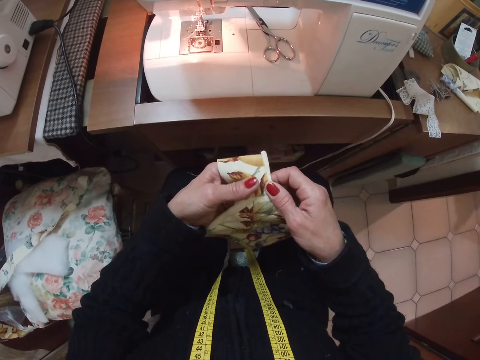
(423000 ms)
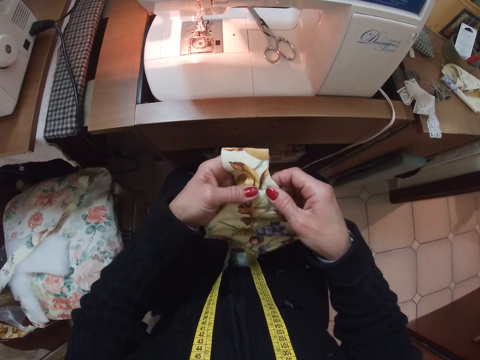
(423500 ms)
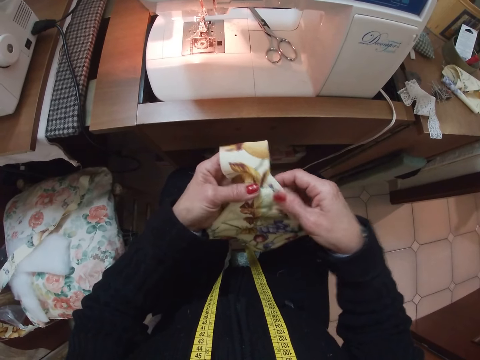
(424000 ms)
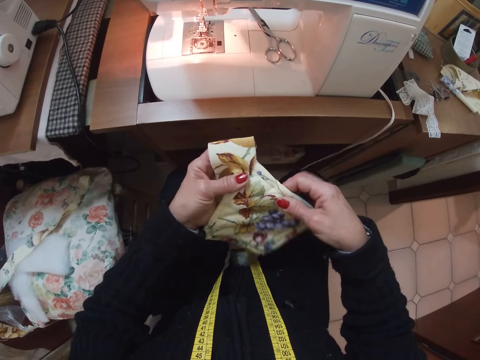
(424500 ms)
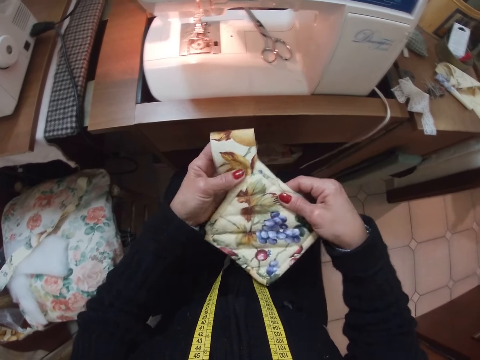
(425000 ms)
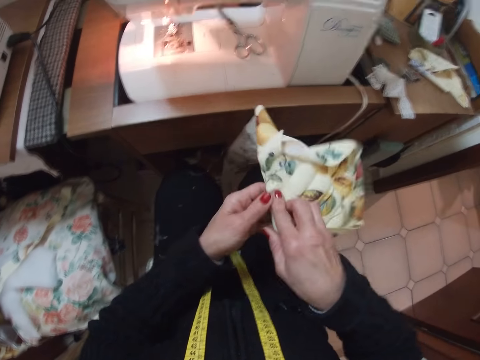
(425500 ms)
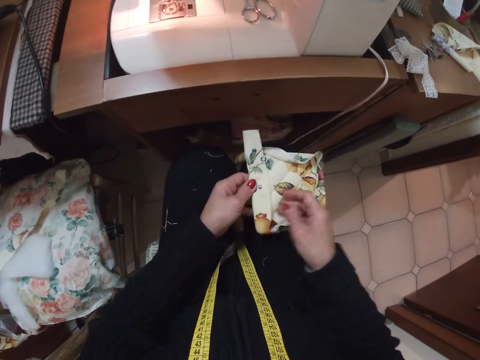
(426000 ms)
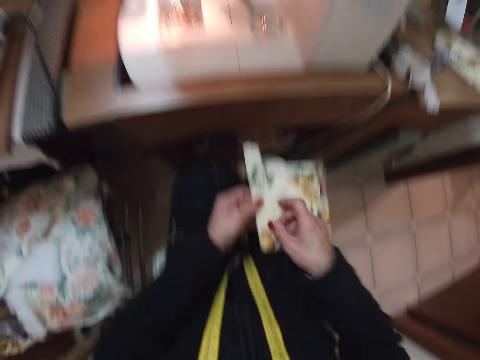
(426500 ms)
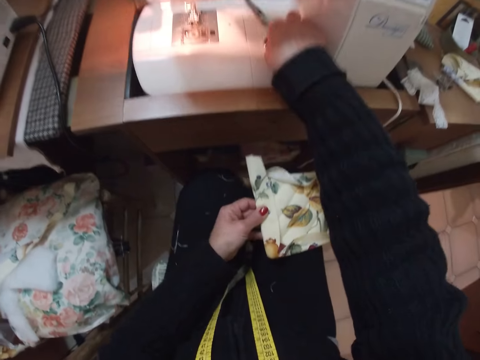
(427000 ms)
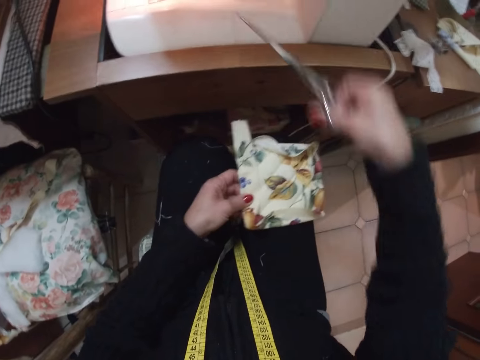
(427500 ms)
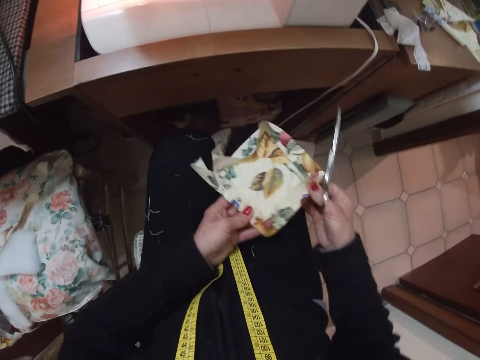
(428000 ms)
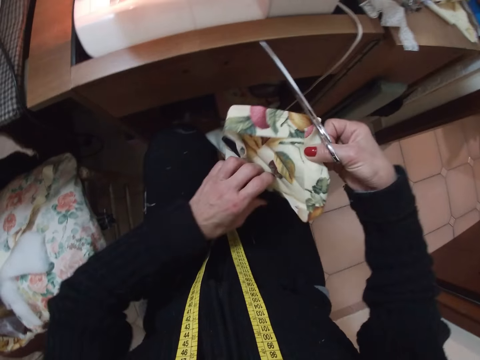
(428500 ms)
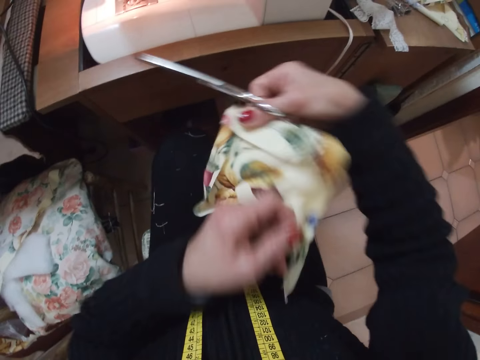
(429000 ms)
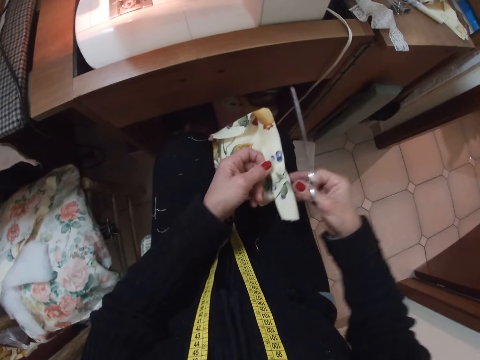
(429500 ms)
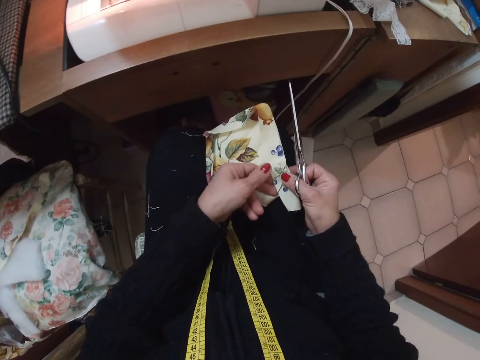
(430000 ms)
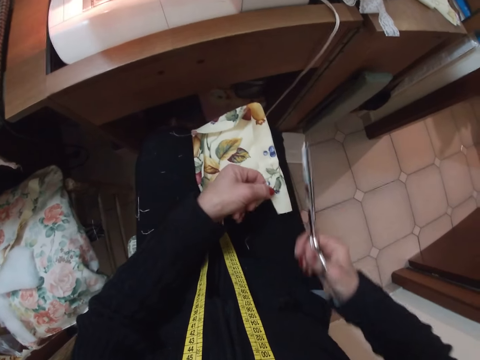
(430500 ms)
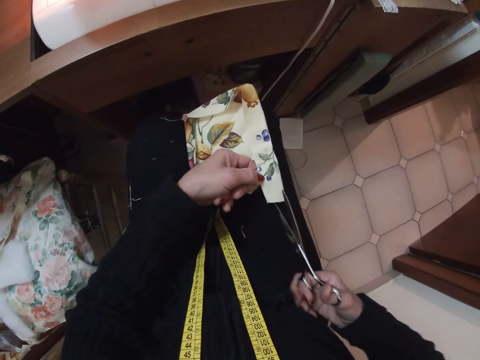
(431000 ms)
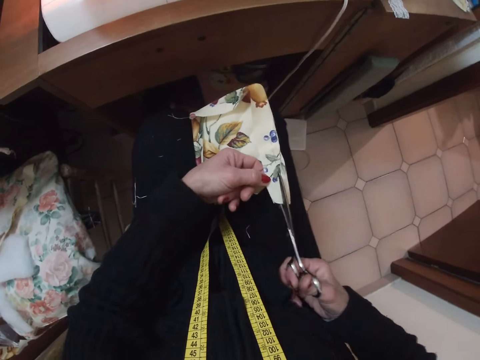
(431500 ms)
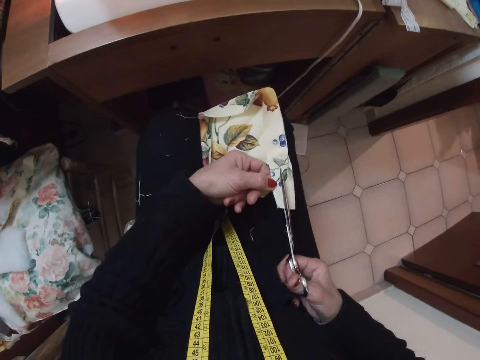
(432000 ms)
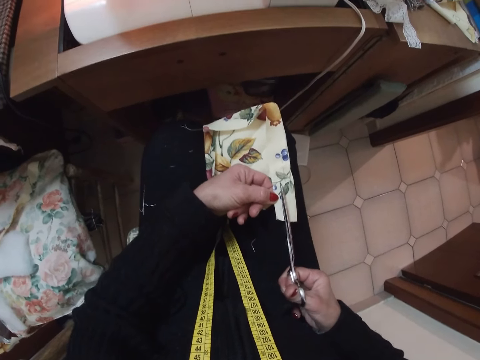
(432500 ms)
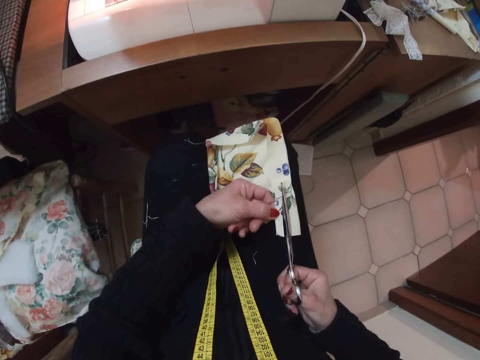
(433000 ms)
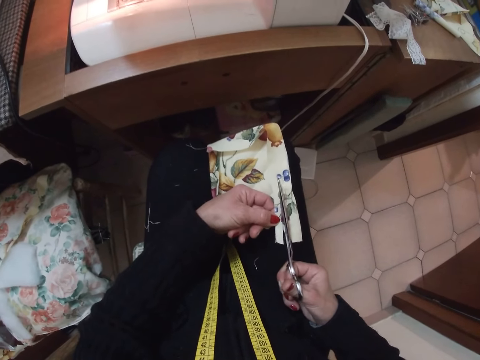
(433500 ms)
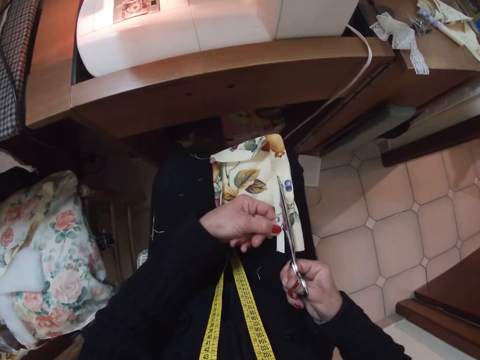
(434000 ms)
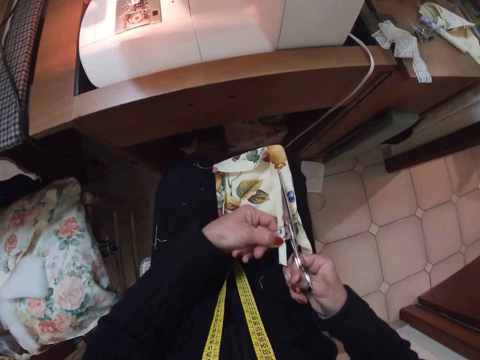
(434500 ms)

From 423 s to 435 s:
The camera wearer flips the cloth with her right hand. She puts the piece of cloth on her lap. She picks the scissors from the sewing machine with her right hand. She moves the piece of cloth. She adjusts the cloth with both hands. She passes the piece of cloth to the right hand. She lifts the piece of cloth. She passes the piece of cloth to the left hand. She puts the piece of cloth on her lap. She cuts the piece of cloth with the scissors.

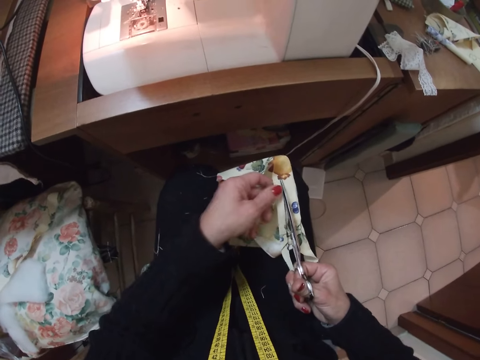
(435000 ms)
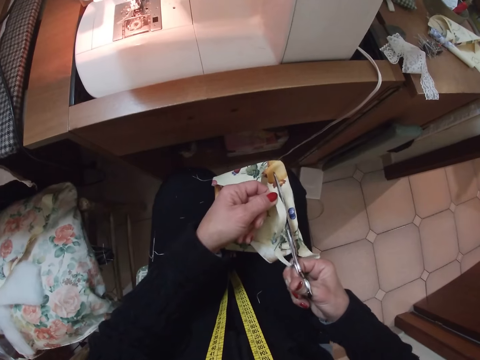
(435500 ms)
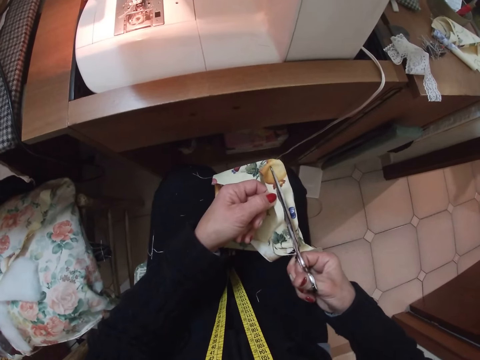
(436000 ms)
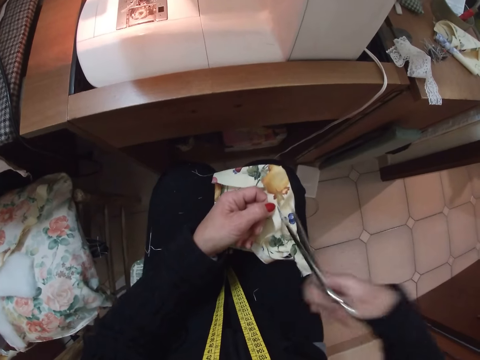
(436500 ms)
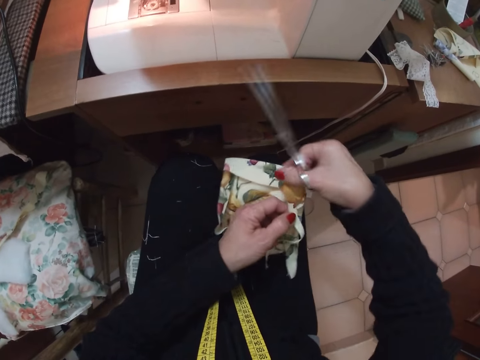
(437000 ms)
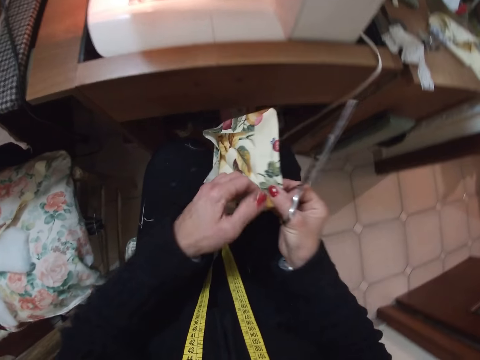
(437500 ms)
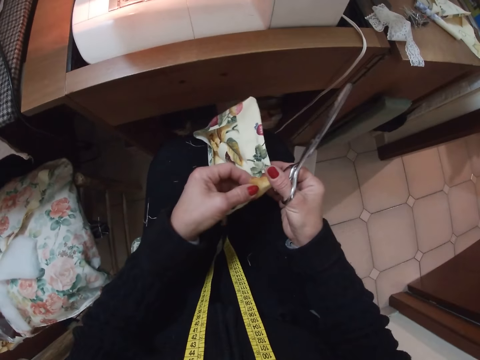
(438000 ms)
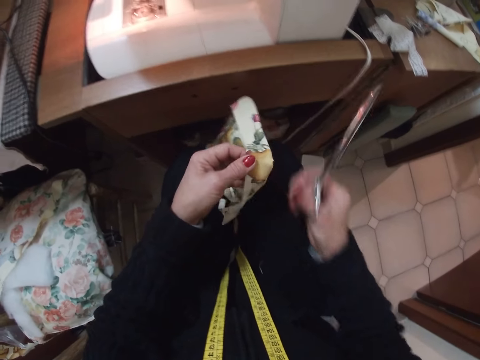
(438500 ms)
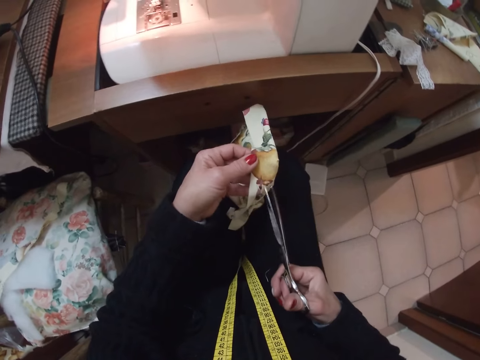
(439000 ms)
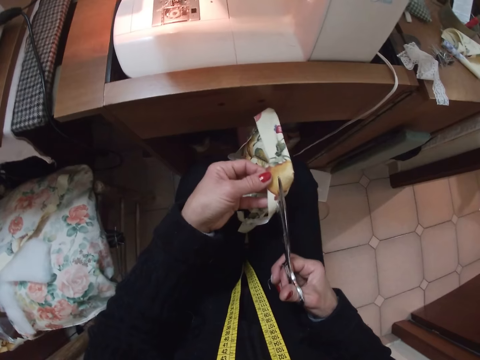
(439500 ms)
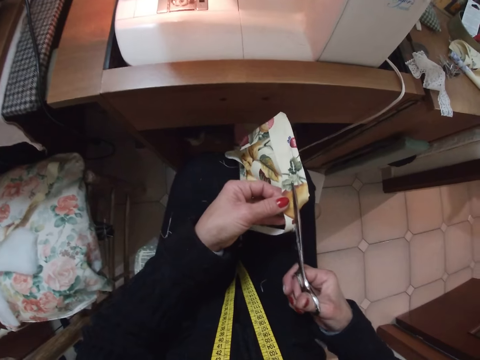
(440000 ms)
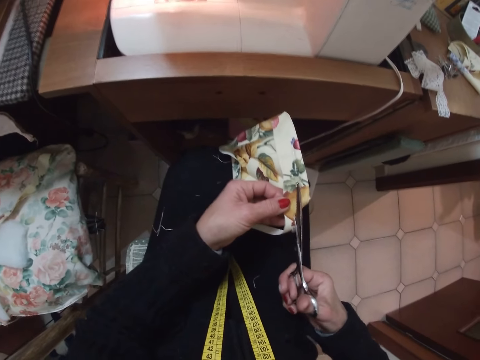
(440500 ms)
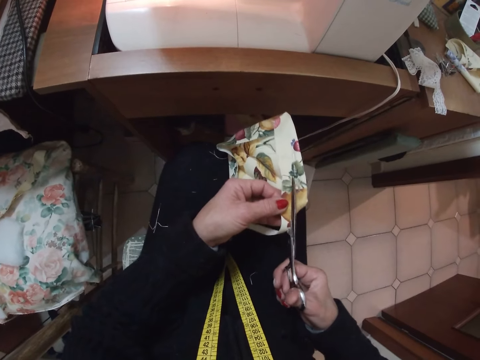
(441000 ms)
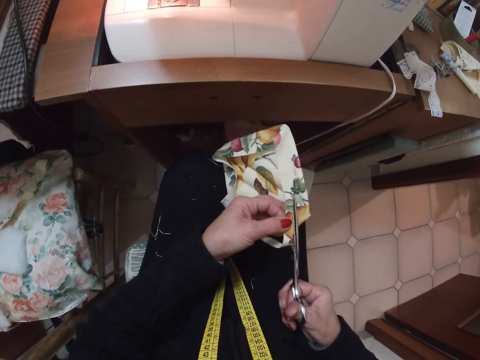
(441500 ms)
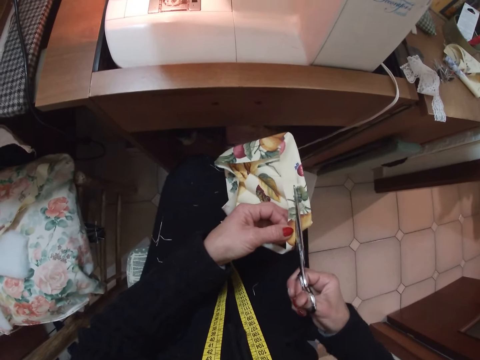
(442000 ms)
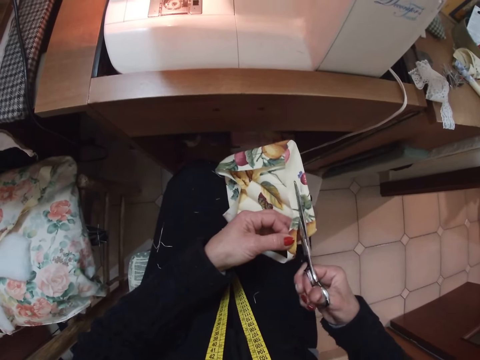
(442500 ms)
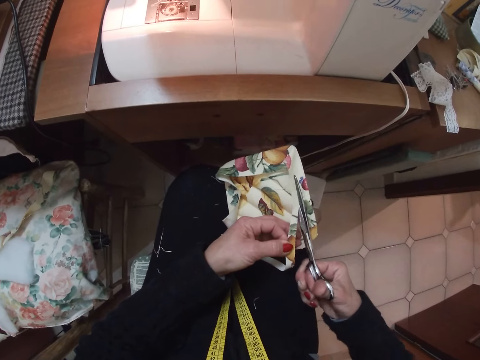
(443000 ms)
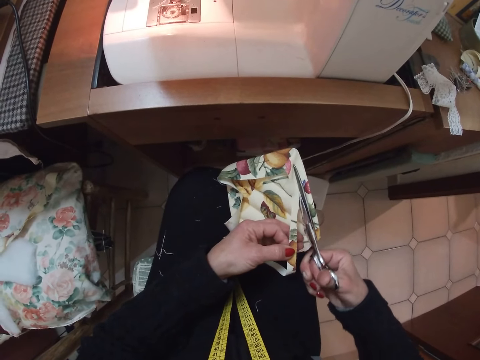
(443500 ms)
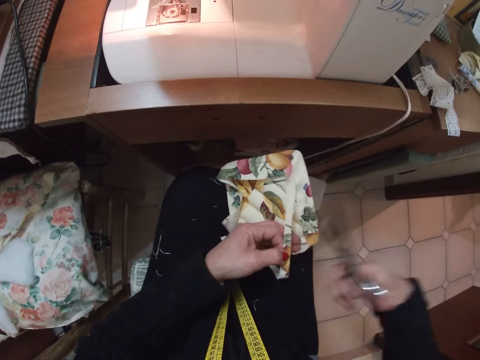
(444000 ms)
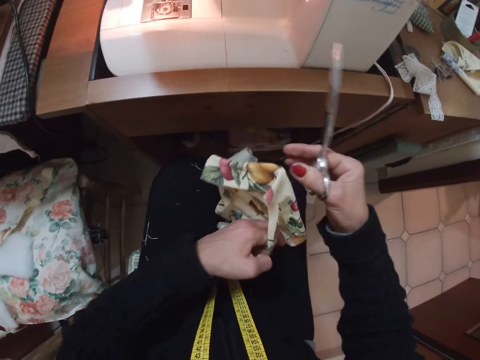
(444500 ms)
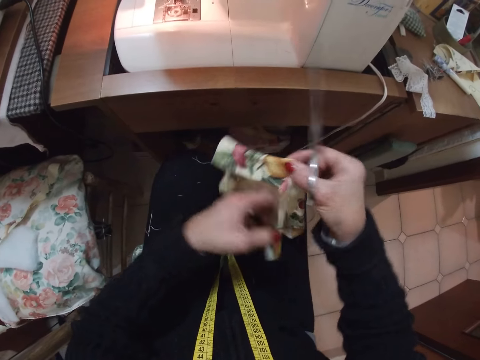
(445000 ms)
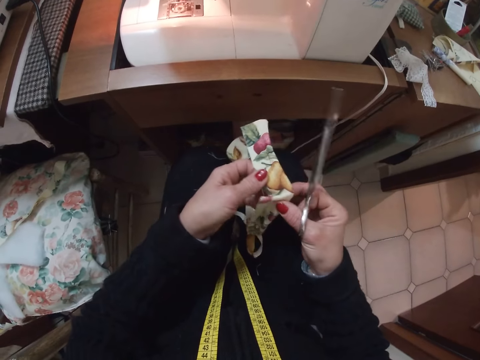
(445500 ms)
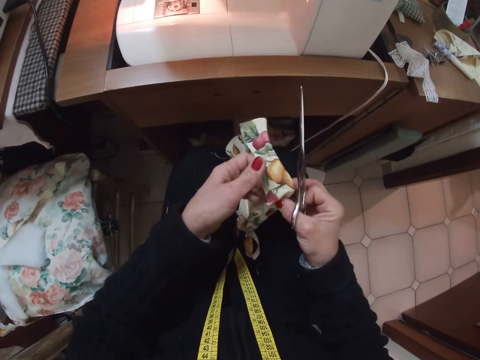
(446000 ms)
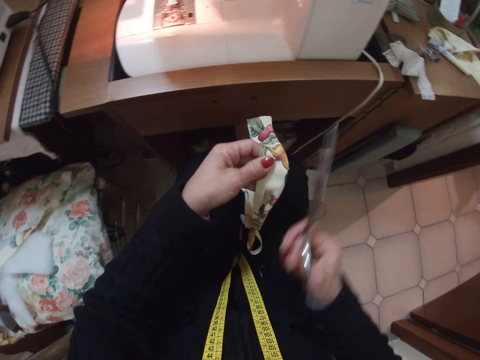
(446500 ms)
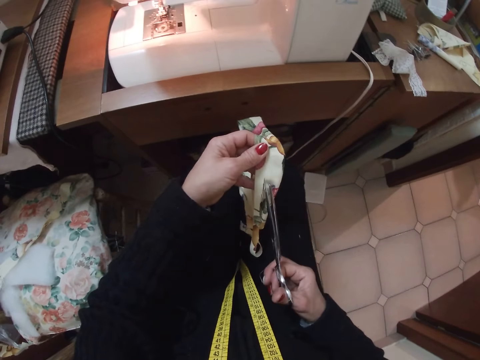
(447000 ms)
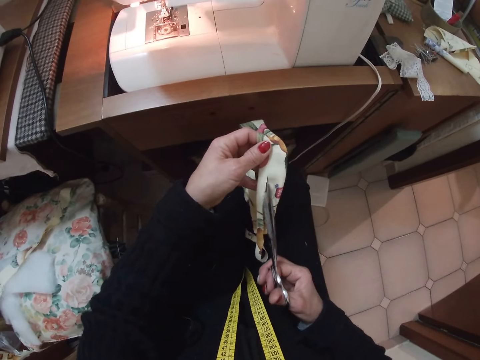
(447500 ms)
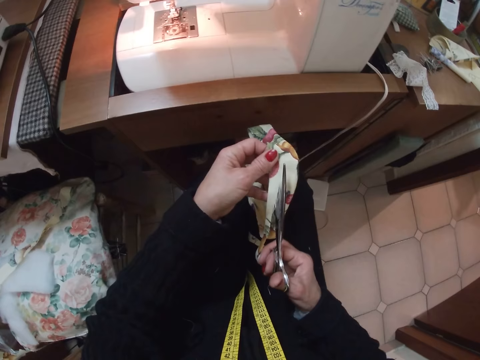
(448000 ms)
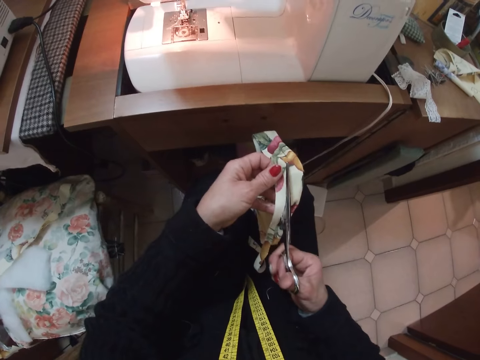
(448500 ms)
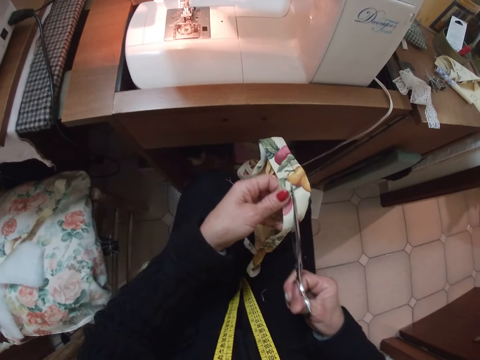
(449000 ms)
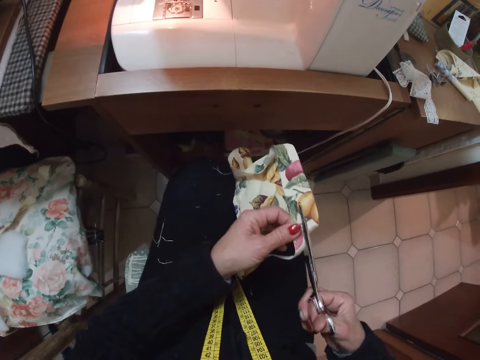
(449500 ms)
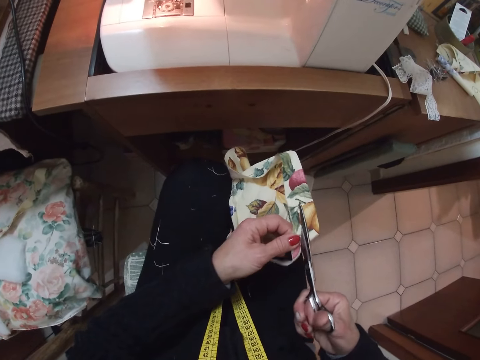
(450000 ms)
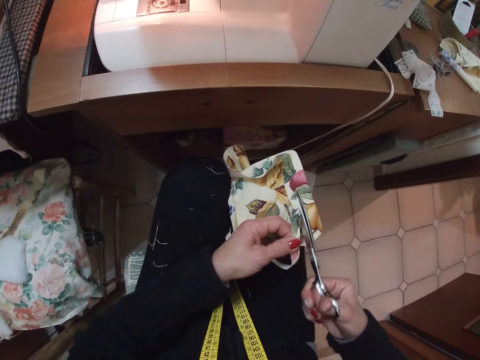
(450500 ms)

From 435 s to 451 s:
The camera wearer turns the piece of cloth. They adjust the cloth with both hands. They lift the piece of cloth. They put the piece of cloth on the lap. They cut the piece of cloth with the scissors. They adjust the cloth with both hands. They pass the piece of cloth to the right hand. They turn the piece of cloth. They pass the piece of cloth to the left hand. They cut the piece of cloth with the scissors.
